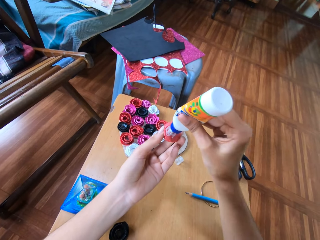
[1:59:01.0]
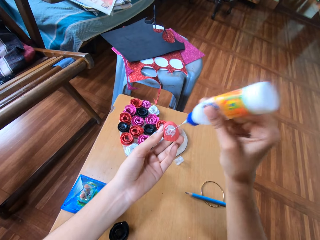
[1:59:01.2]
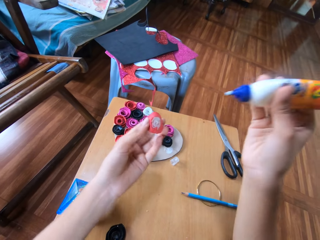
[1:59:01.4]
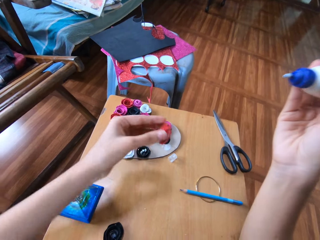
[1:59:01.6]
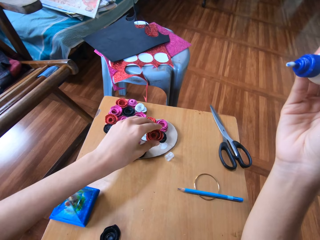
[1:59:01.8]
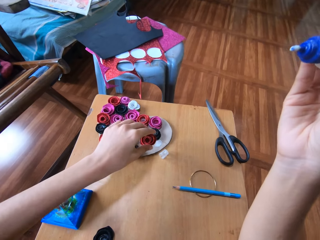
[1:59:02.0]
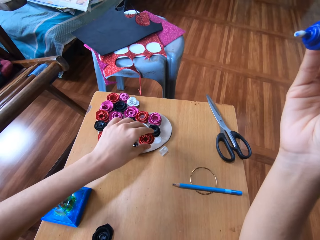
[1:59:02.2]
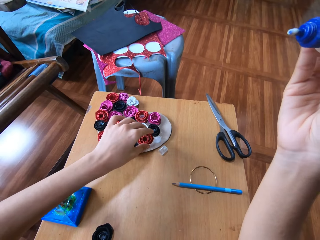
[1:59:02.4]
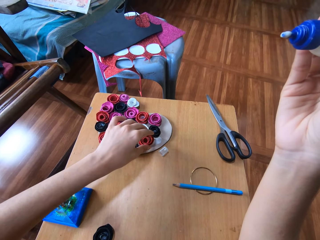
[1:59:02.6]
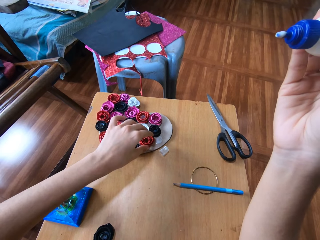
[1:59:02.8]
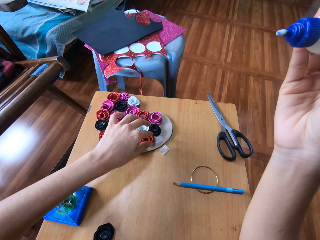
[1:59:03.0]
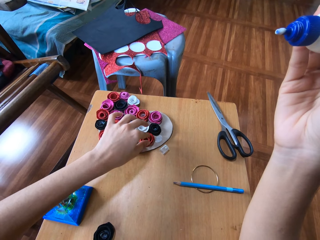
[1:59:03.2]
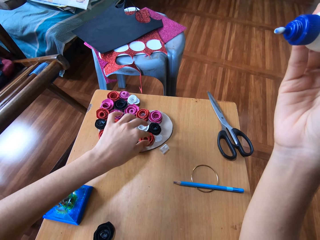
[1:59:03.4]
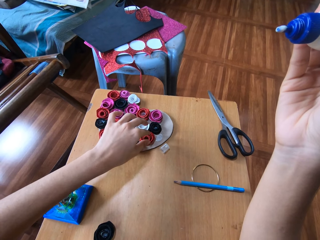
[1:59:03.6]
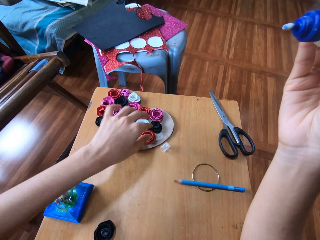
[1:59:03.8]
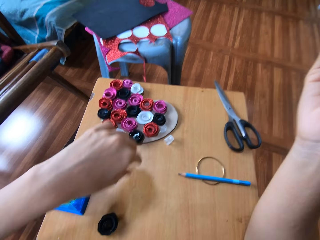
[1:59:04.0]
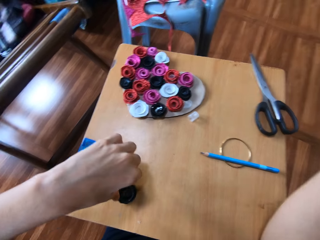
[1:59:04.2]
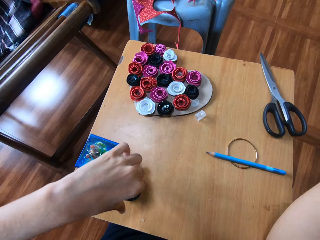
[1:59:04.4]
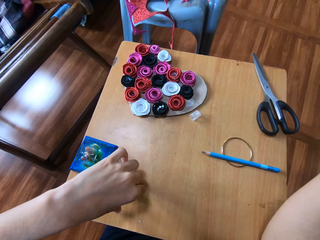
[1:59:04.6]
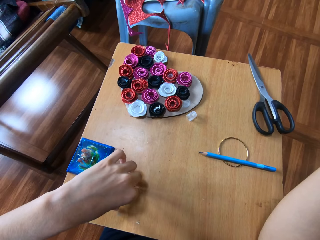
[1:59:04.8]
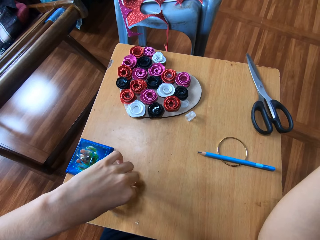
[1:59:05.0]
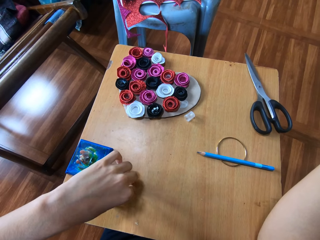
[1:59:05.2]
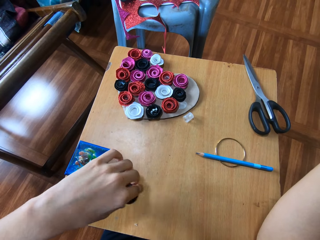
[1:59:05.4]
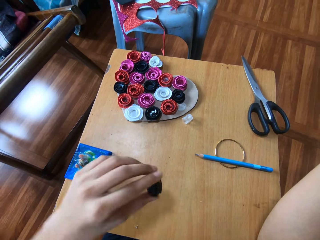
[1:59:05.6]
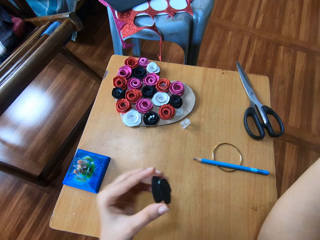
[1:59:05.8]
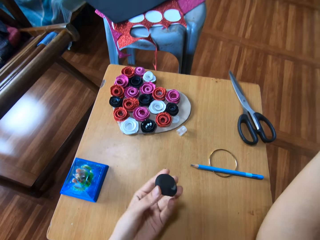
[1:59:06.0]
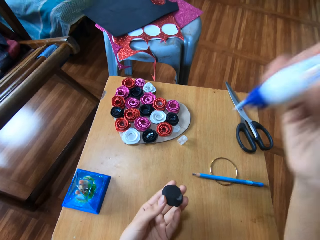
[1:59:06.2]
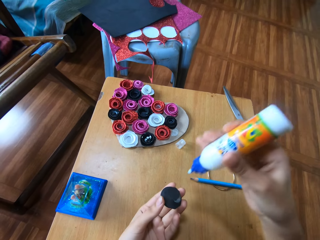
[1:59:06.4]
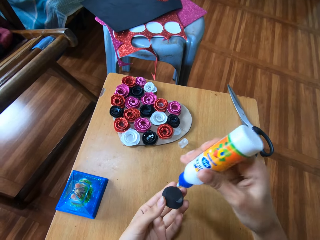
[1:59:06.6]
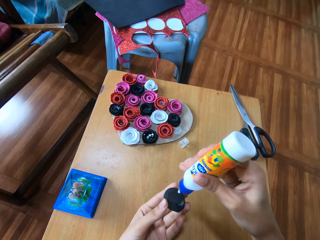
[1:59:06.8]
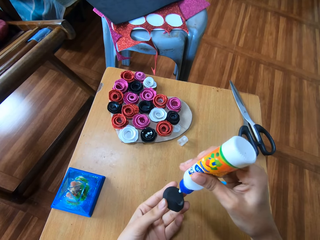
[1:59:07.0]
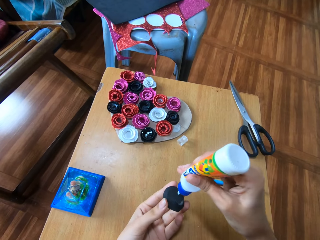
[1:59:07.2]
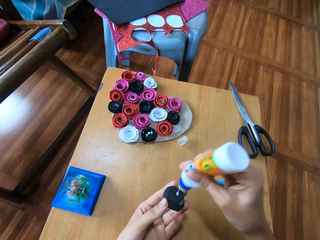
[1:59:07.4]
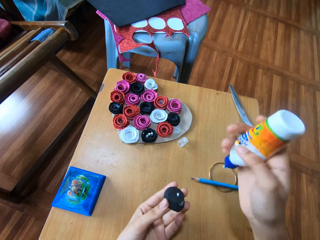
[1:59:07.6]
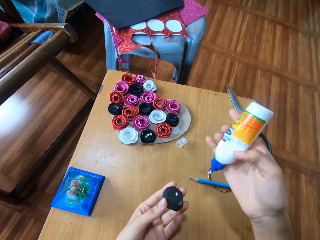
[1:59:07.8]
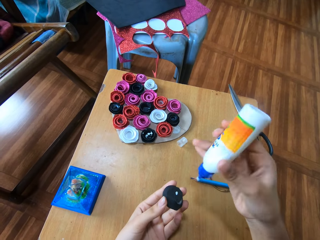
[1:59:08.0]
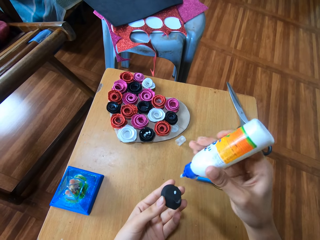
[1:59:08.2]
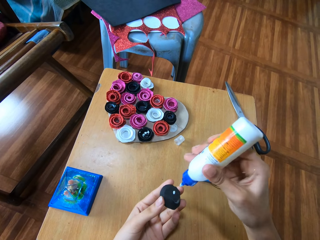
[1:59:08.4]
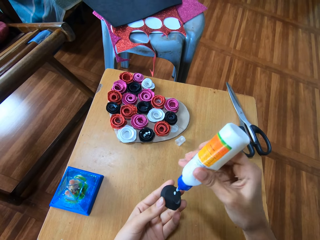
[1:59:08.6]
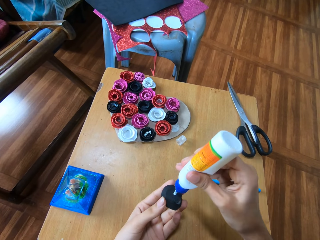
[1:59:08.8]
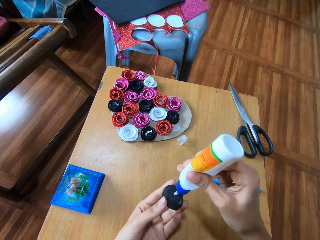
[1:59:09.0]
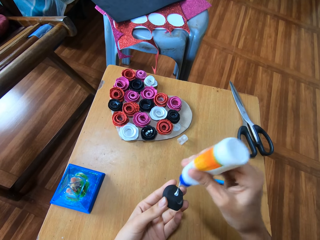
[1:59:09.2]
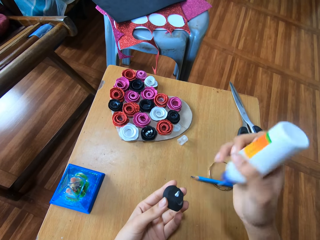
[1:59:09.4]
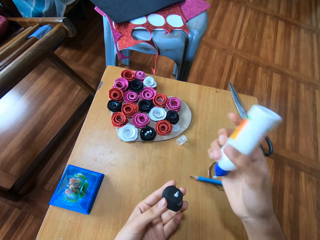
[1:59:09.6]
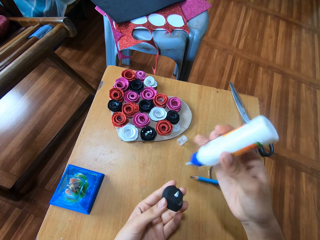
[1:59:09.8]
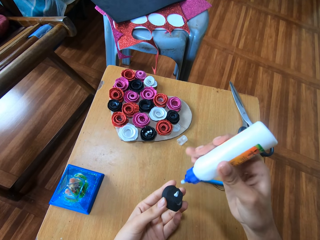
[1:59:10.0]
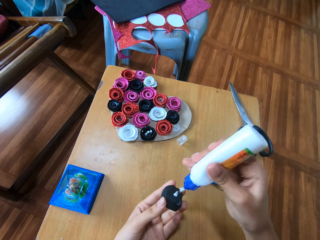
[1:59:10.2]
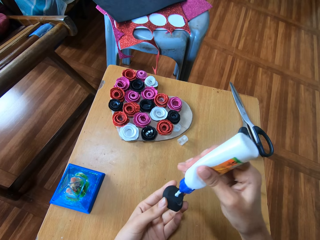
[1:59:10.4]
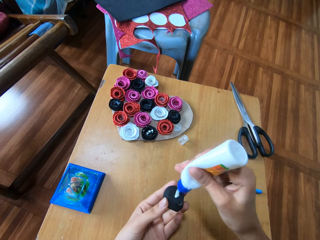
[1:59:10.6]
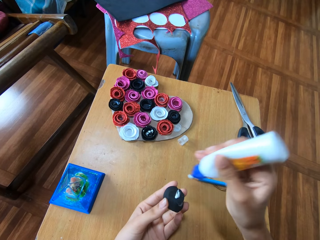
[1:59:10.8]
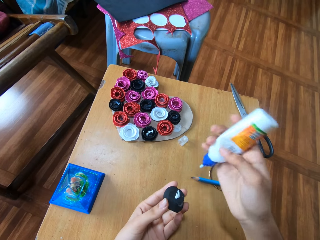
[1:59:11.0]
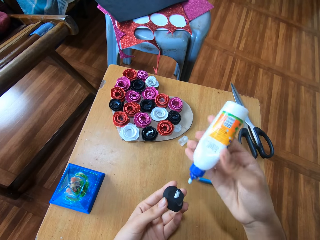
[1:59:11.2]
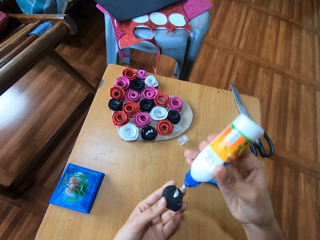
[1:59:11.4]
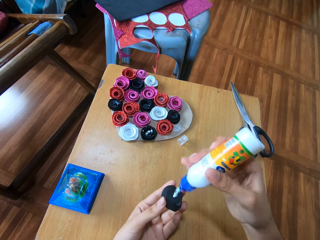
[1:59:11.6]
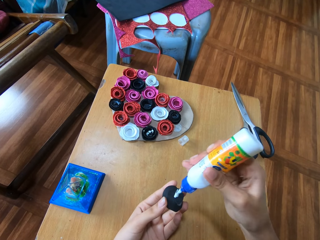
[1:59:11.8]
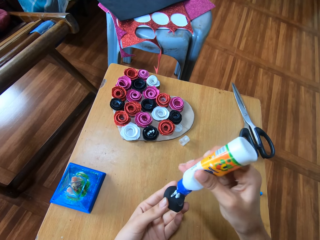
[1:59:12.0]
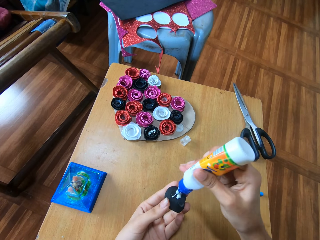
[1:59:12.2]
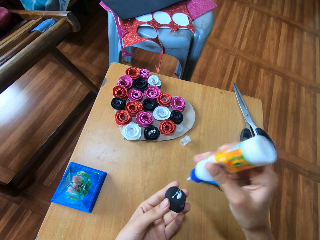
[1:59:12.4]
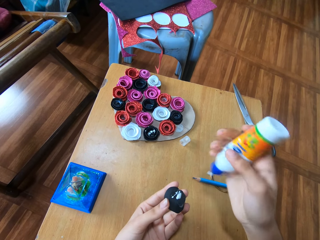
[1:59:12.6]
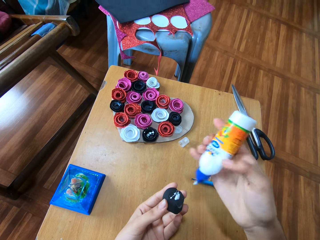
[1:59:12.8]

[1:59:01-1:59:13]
The camera wearer places the flower-like red glitter paper on the carton paper on the wooden table. They pick up the flower-like black glitter paper from the carton paper on the wooden table. They attach glue to the flower-like black glitter paper.

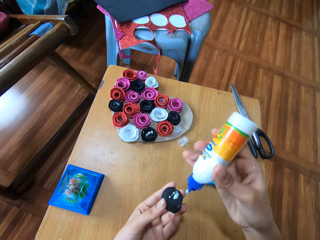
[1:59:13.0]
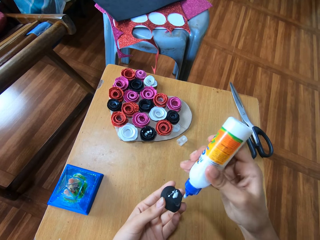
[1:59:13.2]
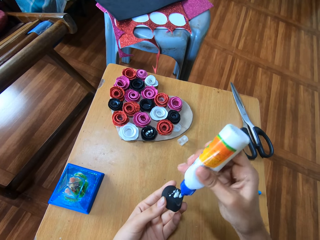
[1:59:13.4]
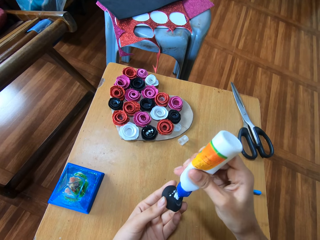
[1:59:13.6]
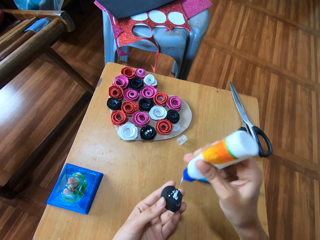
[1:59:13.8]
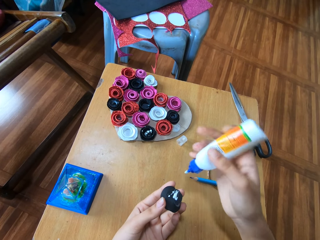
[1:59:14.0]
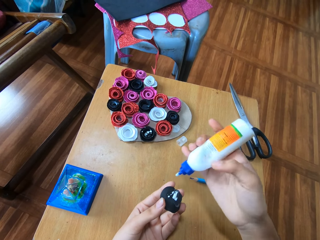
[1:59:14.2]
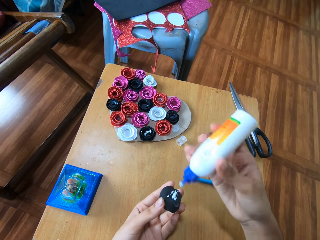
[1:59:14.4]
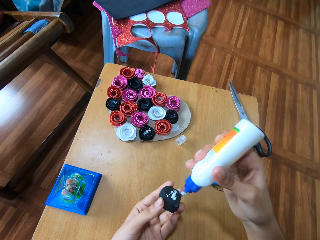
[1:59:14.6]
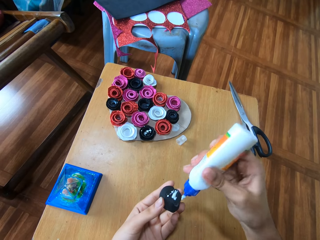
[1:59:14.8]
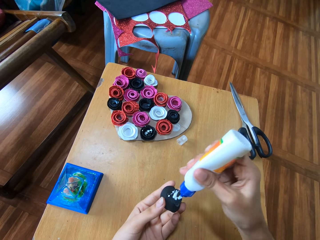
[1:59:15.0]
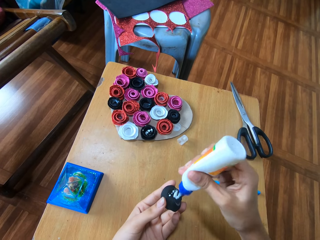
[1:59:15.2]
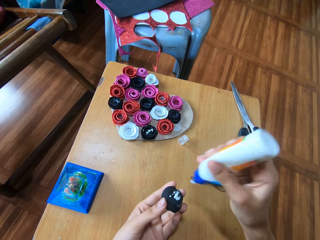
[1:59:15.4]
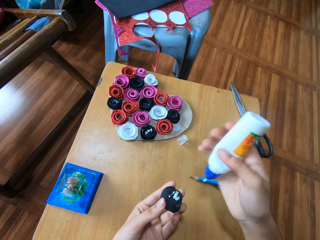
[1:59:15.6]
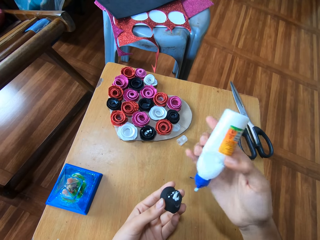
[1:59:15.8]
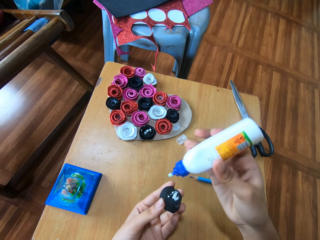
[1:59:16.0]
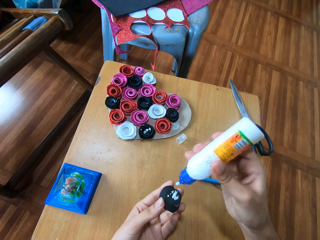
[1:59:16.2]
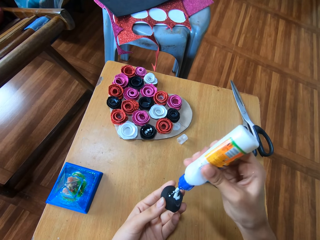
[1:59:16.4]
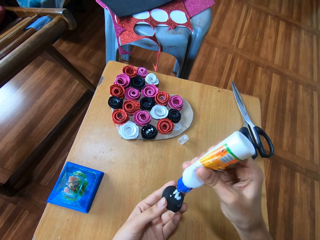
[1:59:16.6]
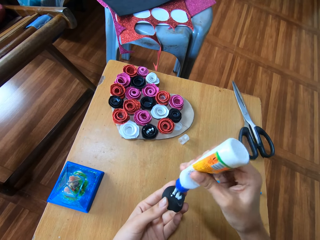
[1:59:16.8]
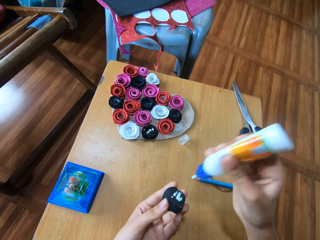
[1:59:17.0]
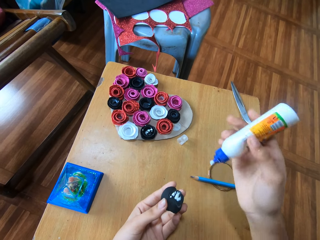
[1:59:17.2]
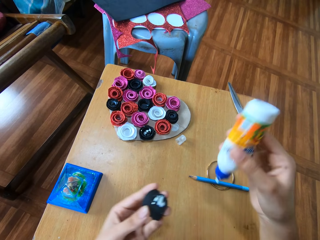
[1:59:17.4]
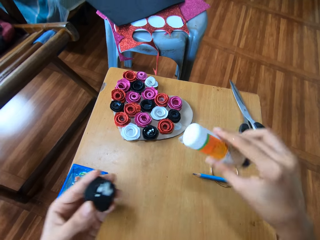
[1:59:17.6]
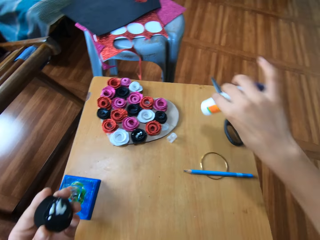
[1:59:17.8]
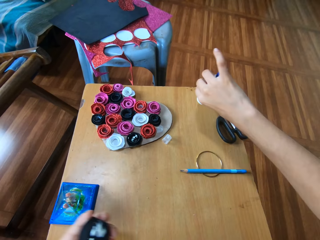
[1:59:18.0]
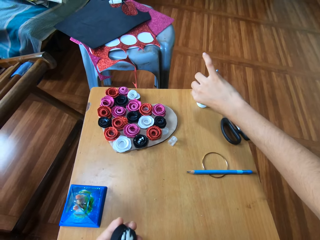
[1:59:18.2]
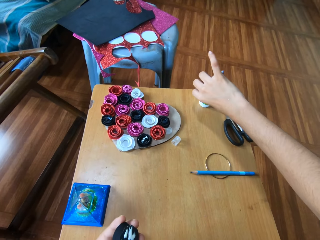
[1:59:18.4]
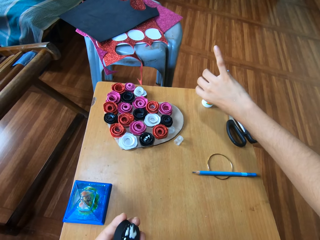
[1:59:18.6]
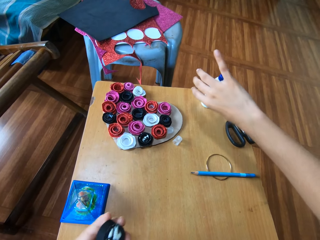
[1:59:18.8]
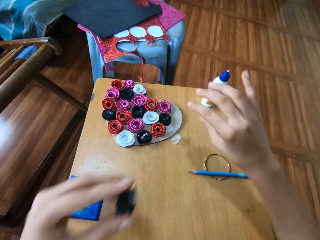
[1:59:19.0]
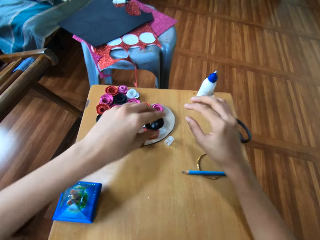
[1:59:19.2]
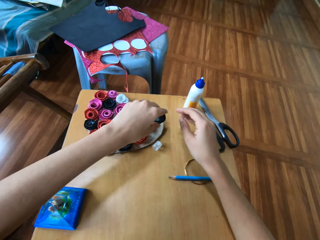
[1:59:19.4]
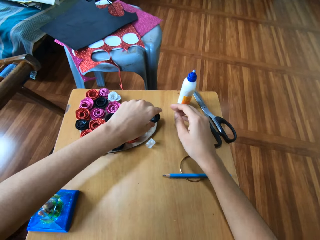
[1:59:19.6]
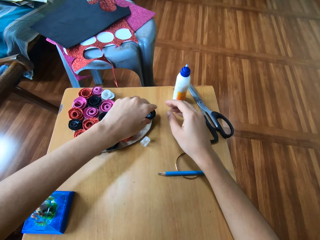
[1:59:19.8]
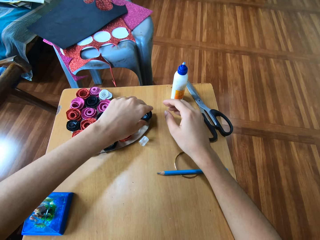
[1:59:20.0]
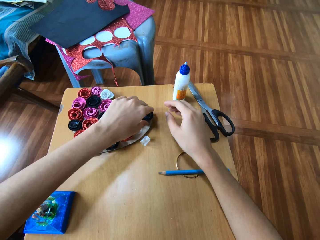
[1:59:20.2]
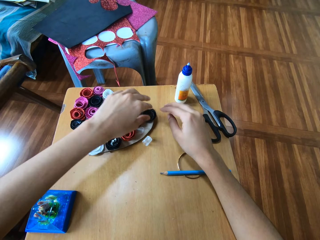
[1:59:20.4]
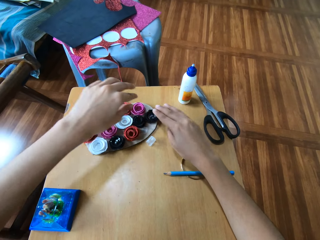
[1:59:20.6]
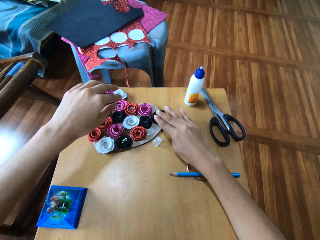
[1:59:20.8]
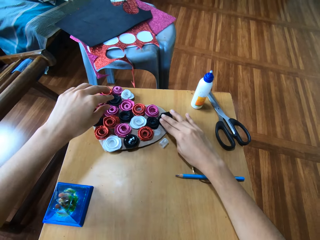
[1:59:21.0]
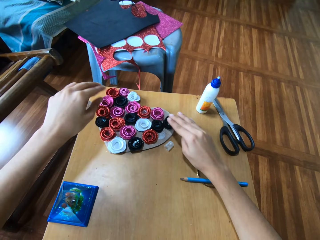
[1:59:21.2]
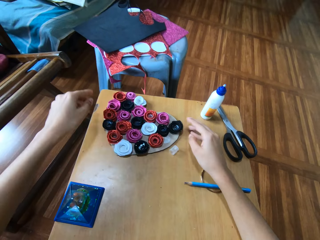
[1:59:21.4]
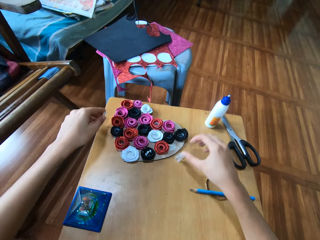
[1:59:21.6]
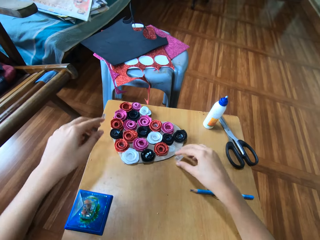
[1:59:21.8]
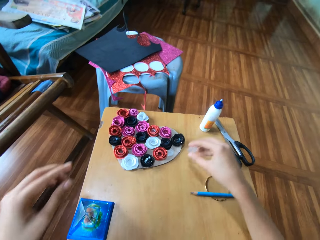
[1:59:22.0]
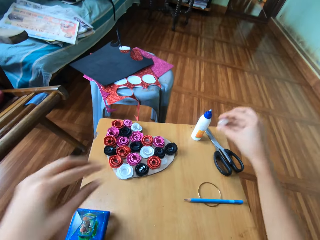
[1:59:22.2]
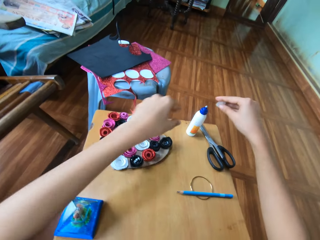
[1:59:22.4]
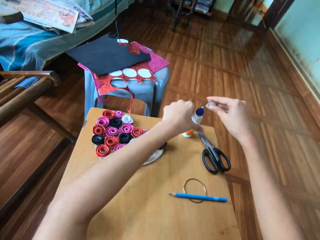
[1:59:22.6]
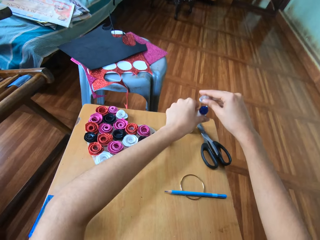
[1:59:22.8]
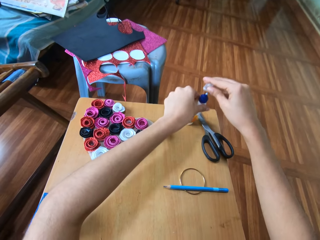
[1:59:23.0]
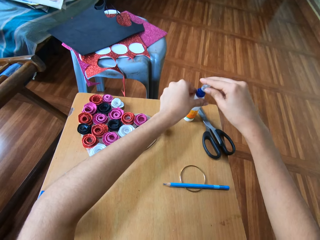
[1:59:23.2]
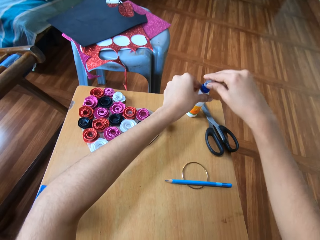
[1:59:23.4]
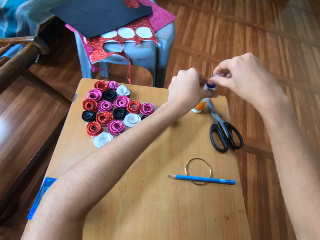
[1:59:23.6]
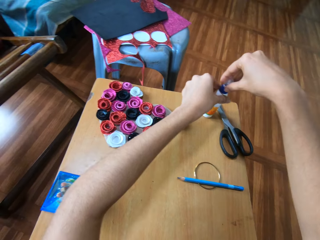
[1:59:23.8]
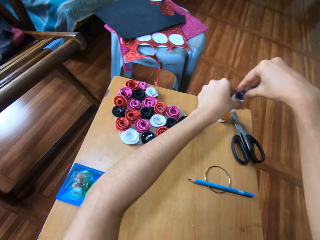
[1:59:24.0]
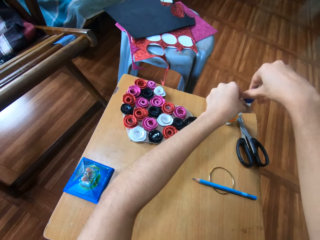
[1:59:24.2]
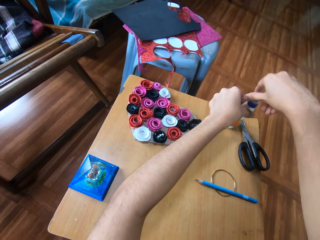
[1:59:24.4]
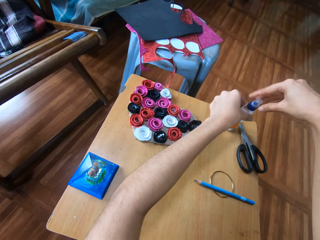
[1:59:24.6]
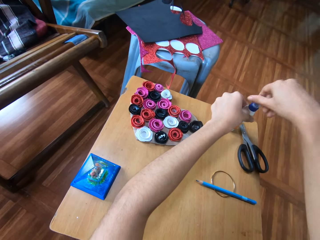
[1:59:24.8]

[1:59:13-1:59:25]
The camera wearer places the glue on the wooden table with her right hand. She places the flower-like black glitter paper on the carton paper on the wooden table. She touches the flower-like black glitter paper on the carton paper on the wooden table with her right hand. She picks up the plastic lid of the glue with her right hand. She covers the glue with the plastic lid with both hands.
